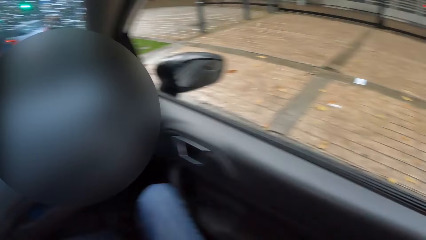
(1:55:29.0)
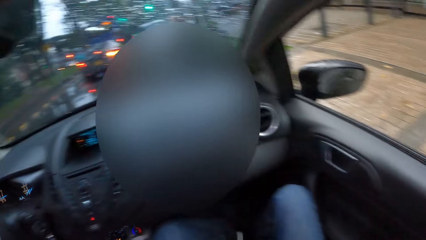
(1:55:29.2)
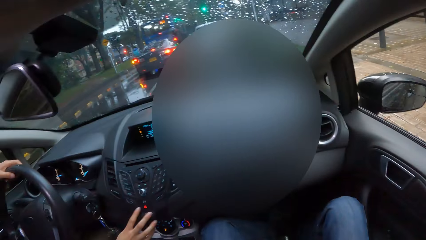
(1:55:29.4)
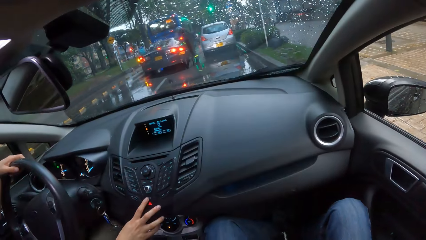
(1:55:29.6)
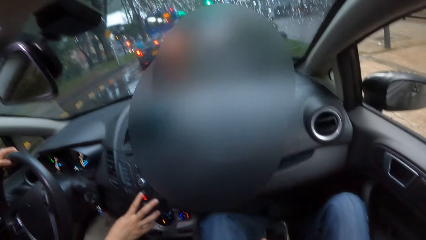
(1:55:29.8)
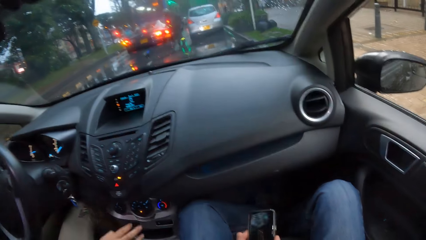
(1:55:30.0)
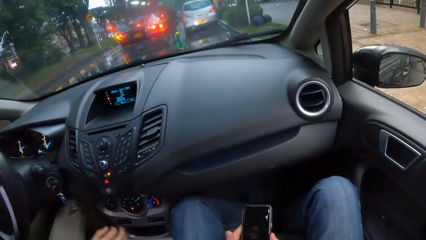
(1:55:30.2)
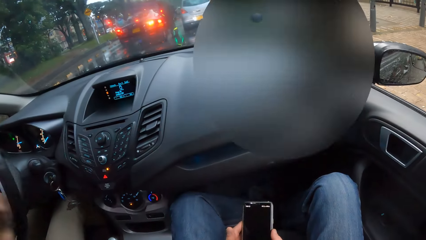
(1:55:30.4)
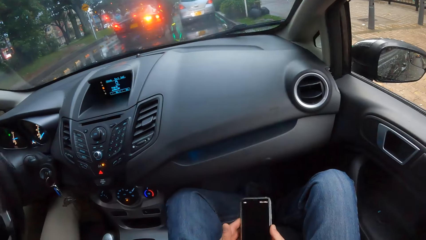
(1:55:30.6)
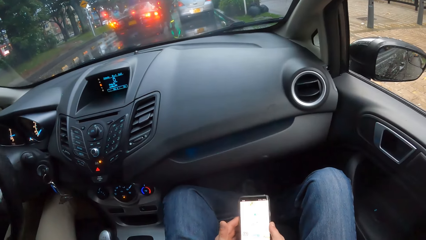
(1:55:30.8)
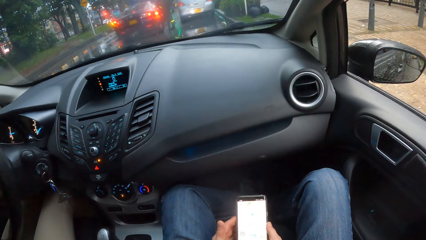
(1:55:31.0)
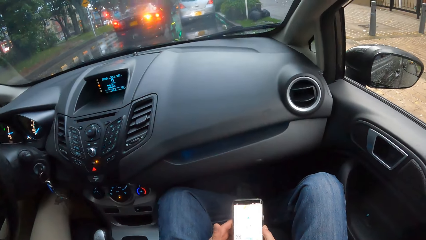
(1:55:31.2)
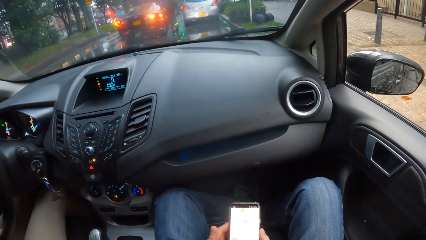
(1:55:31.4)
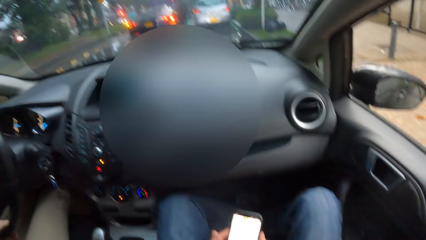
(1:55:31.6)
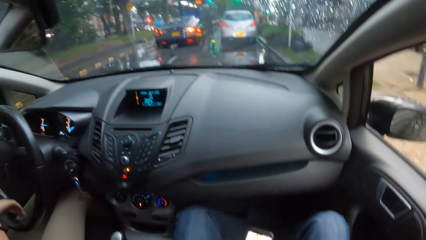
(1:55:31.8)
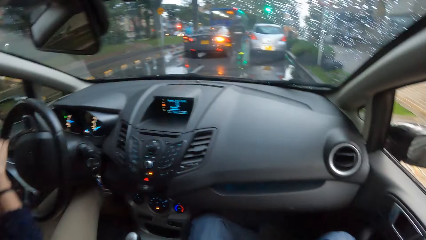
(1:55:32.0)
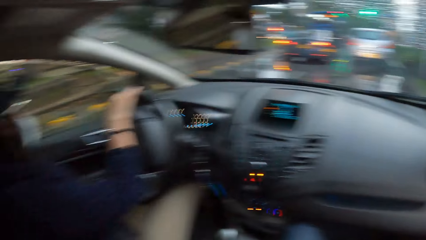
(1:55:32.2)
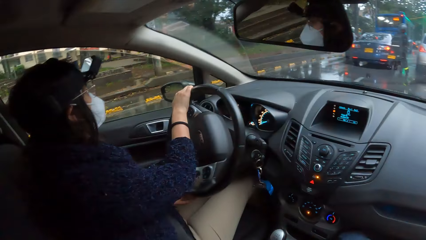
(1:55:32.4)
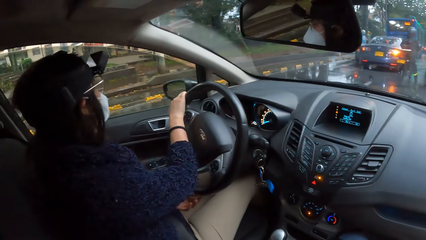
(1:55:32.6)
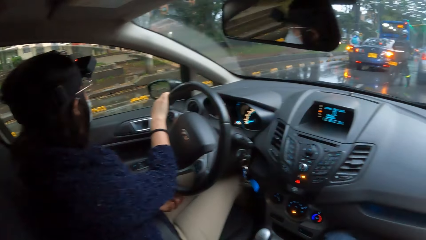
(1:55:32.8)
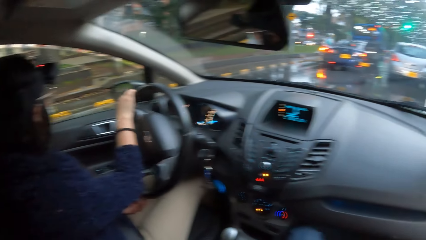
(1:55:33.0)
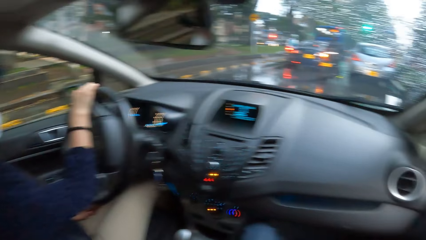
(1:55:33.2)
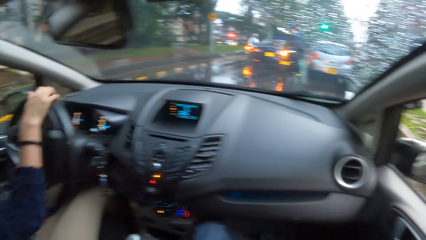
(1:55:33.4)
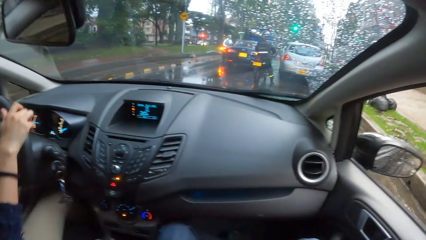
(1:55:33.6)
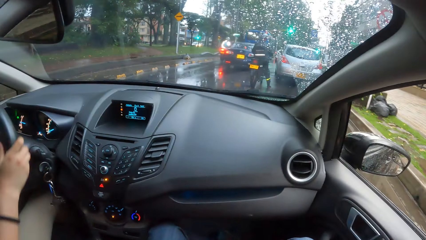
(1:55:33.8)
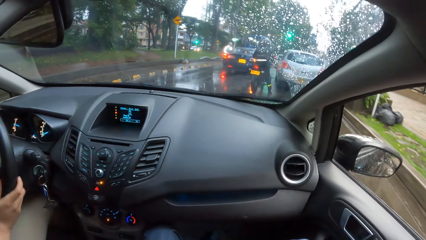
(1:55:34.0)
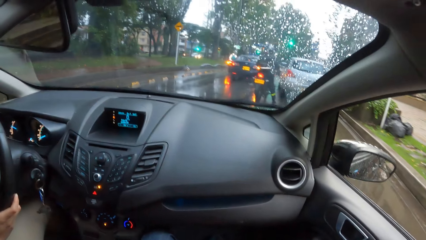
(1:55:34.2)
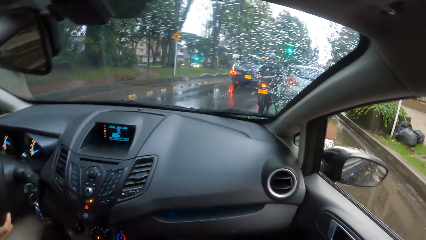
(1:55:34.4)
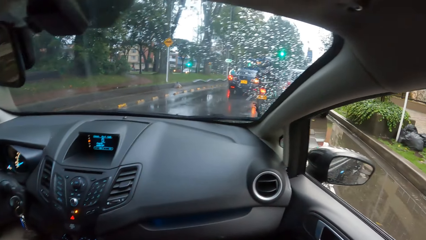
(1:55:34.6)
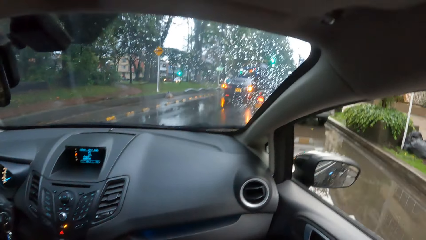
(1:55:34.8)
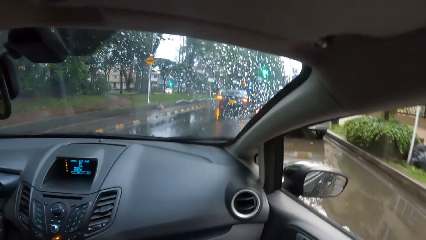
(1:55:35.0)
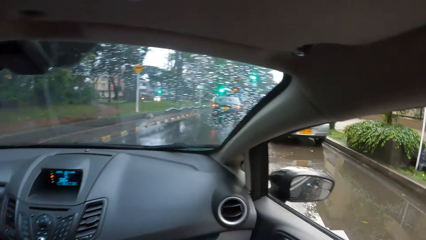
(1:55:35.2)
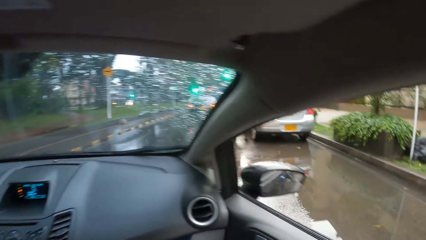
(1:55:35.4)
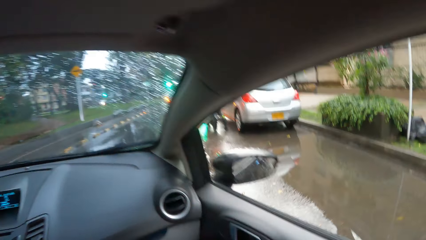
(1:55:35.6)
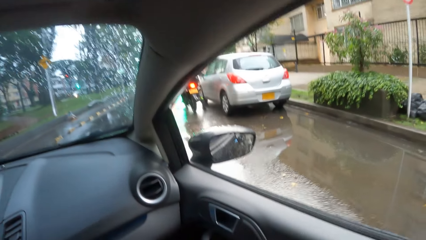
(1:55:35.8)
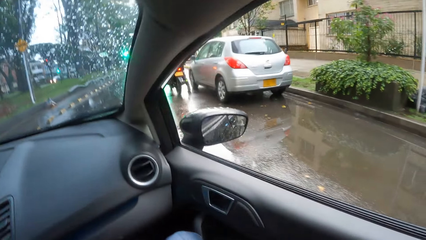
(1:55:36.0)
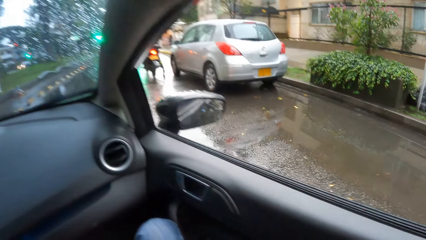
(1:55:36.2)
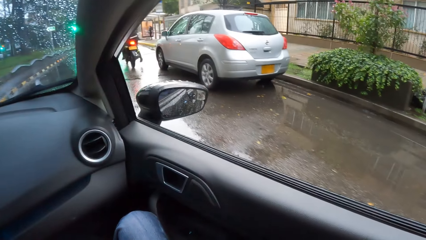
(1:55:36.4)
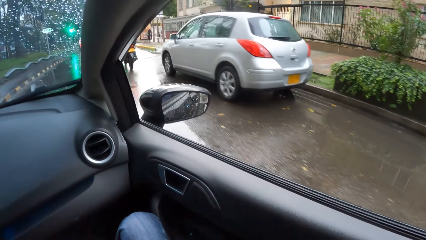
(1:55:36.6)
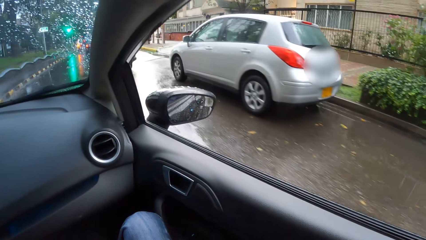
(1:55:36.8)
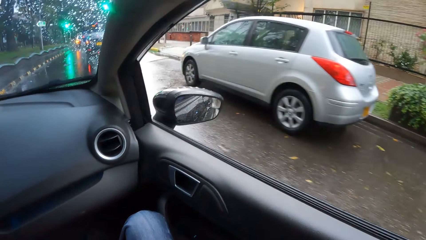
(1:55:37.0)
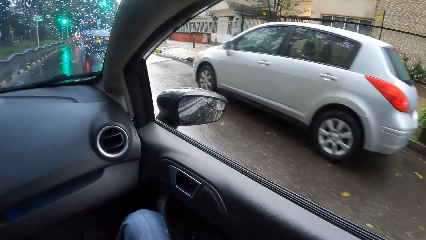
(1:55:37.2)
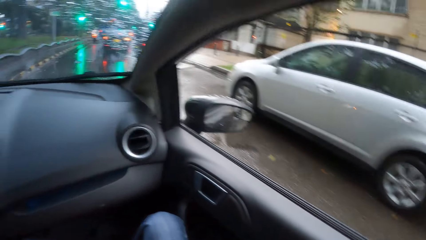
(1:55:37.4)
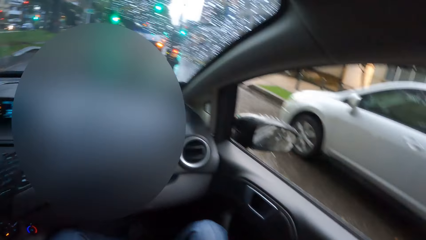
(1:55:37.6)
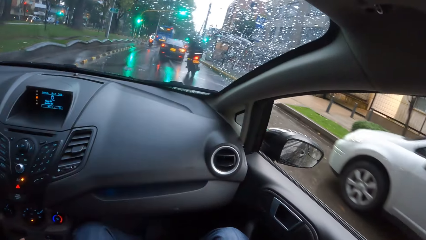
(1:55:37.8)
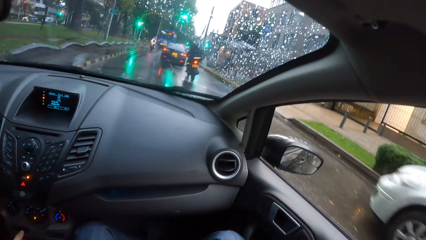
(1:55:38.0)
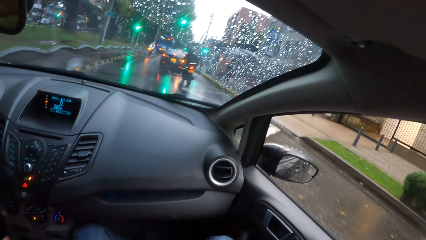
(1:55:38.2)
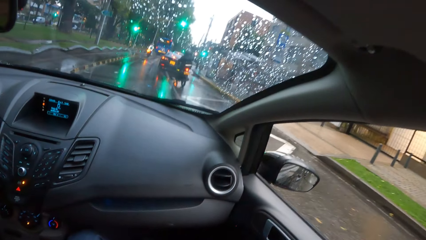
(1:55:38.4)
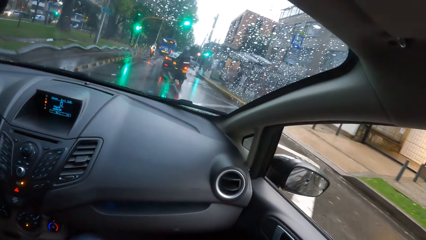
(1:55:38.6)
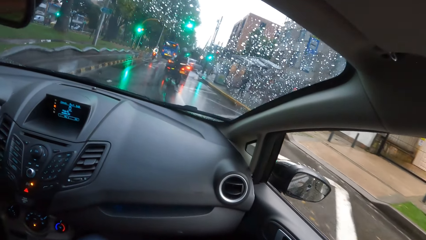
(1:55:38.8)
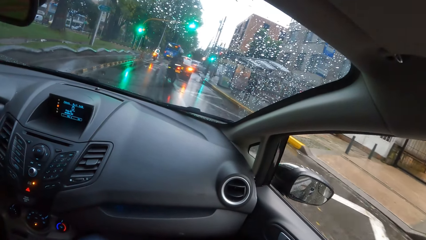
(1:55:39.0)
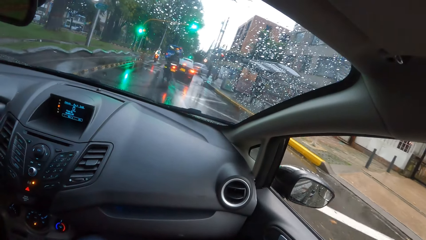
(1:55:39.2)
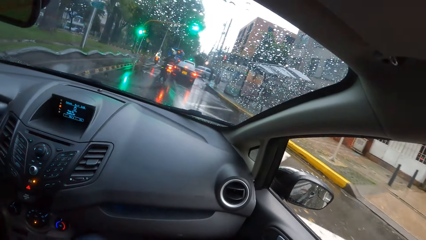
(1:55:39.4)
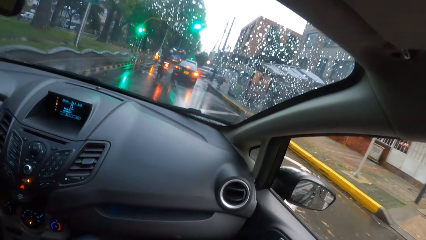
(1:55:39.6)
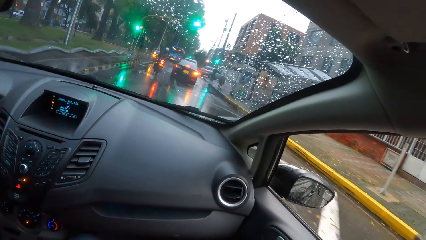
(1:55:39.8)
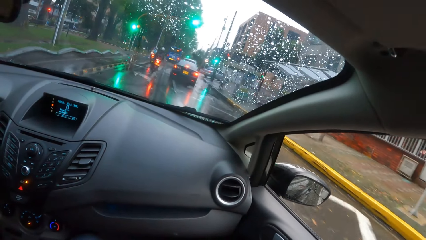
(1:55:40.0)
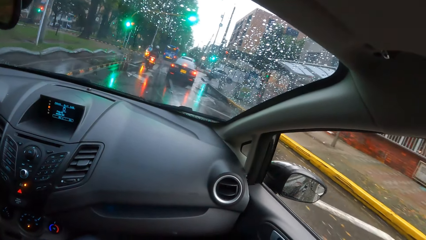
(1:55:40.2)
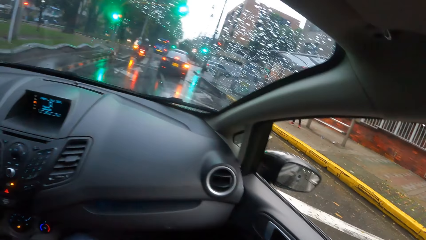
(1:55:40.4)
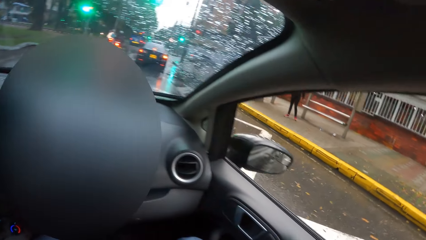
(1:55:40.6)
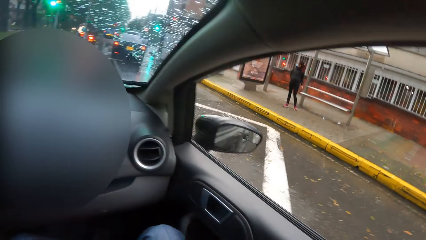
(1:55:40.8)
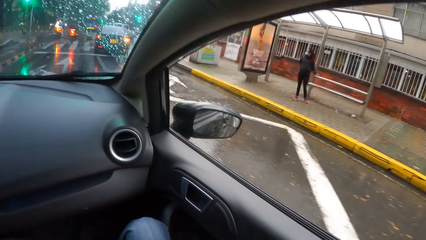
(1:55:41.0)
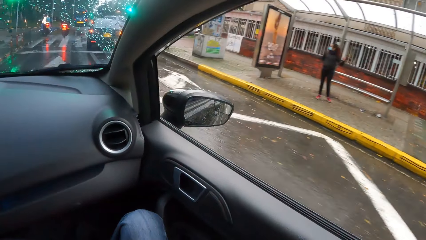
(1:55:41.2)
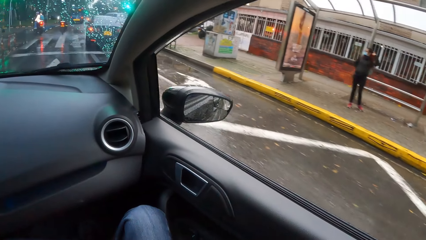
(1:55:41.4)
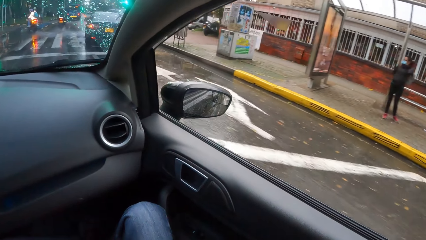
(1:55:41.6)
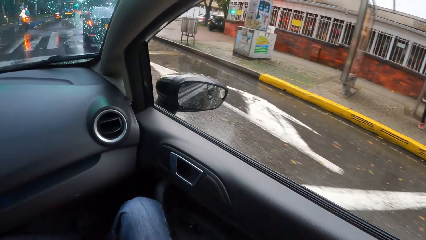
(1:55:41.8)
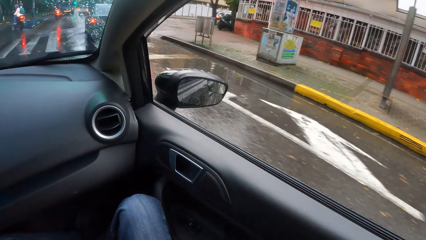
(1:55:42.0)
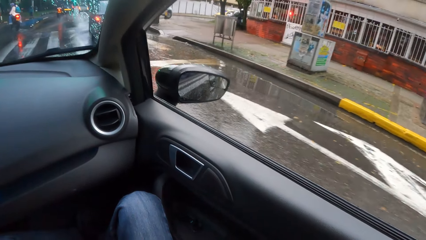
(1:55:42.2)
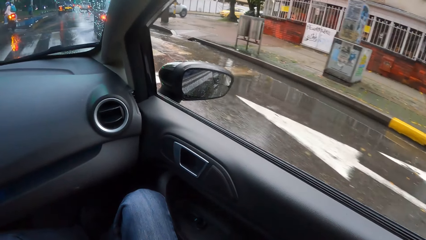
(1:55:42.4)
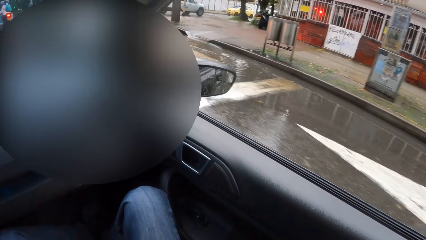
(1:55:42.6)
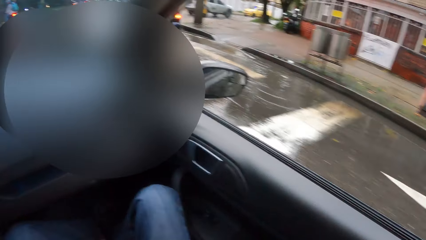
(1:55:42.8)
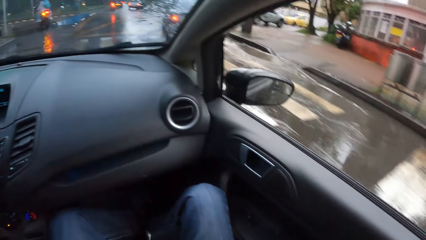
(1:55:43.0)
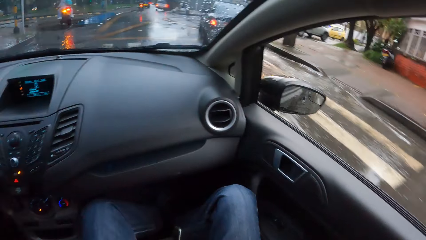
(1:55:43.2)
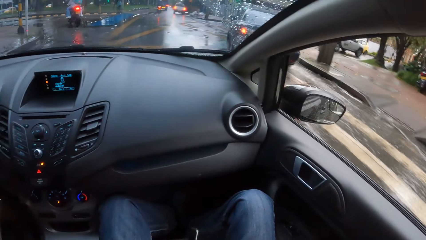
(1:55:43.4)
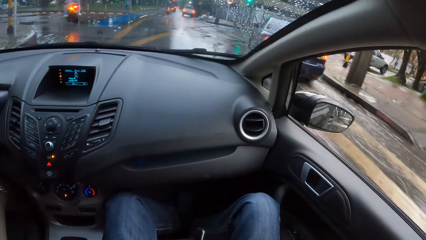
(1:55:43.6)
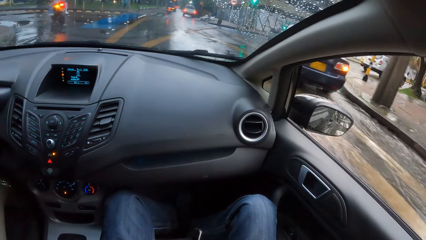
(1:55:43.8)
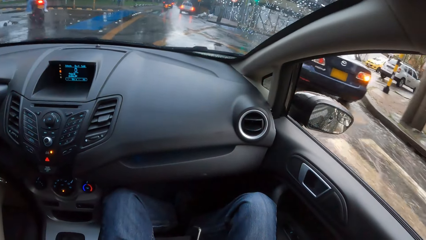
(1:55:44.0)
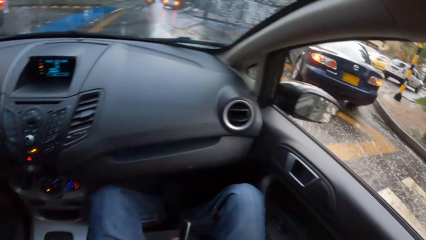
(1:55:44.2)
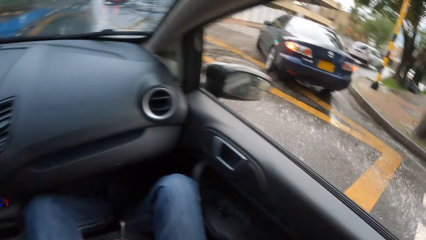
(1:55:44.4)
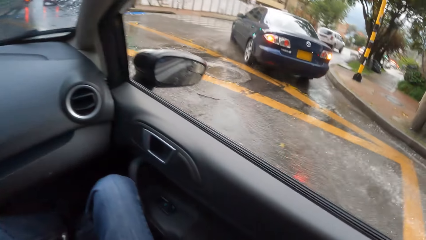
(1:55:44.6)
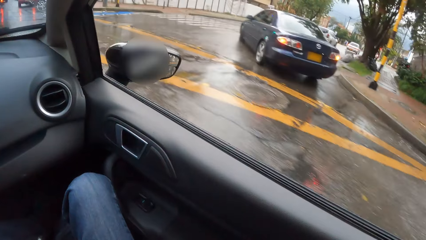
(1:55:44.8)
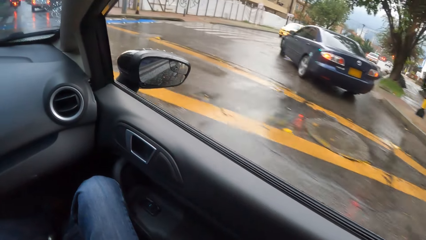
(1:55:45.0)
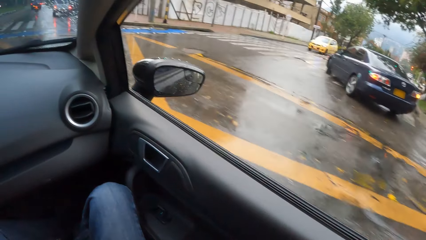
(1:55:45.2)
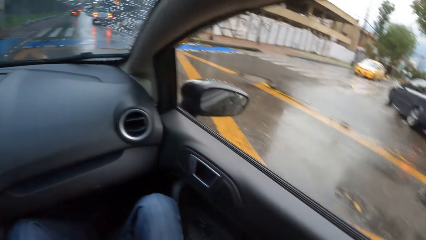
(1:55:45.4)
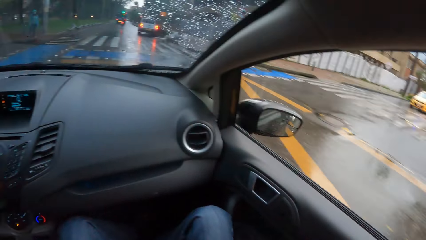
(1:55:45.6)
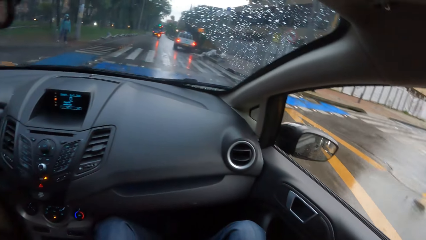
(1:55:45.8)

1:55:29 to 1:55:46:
The woman presses the indicator. The camera wearer scrolls the phone on the hand. The woman operates the car steering with both hands and drives the car.
